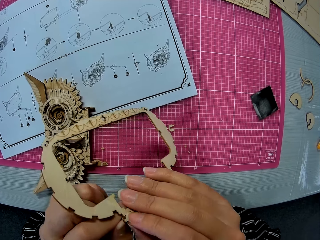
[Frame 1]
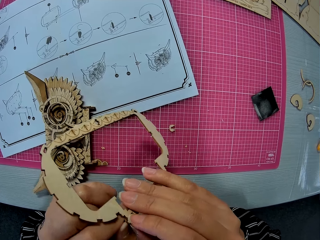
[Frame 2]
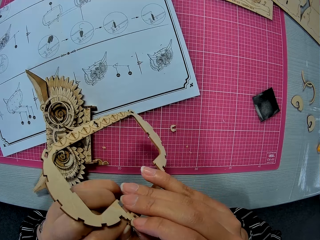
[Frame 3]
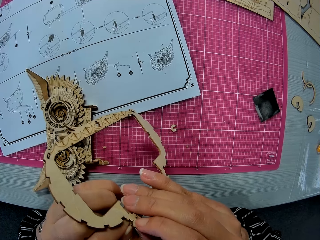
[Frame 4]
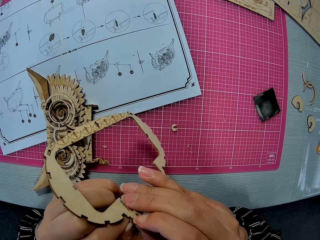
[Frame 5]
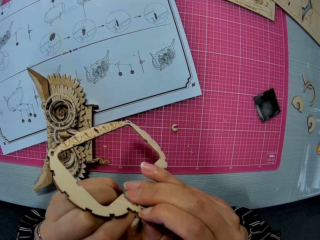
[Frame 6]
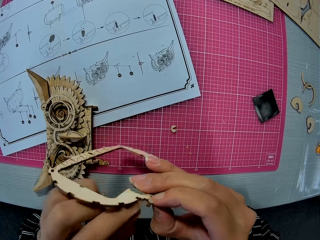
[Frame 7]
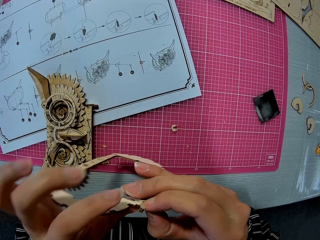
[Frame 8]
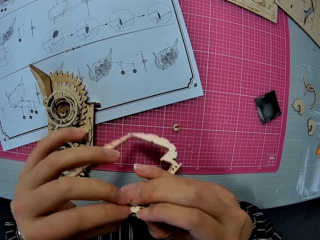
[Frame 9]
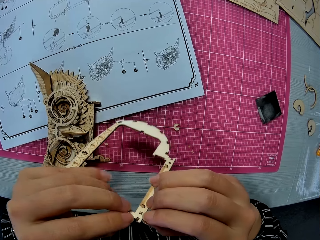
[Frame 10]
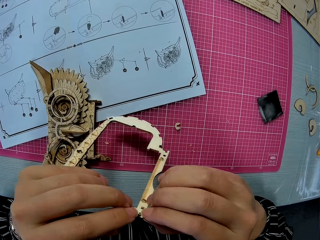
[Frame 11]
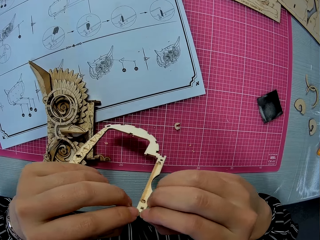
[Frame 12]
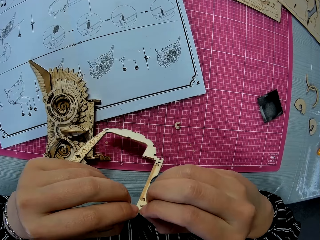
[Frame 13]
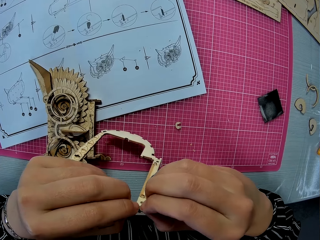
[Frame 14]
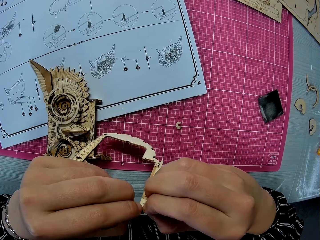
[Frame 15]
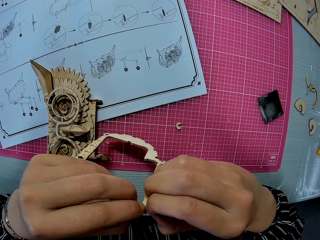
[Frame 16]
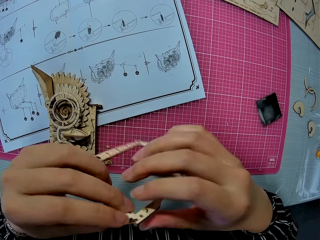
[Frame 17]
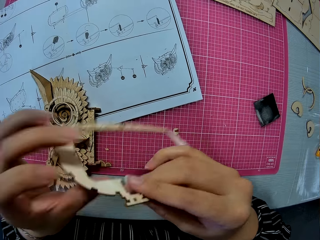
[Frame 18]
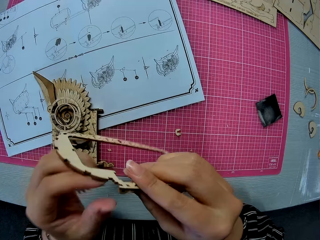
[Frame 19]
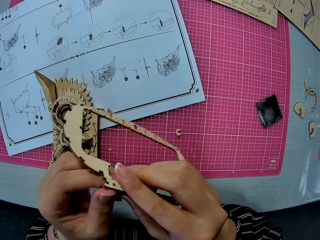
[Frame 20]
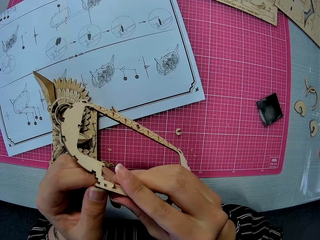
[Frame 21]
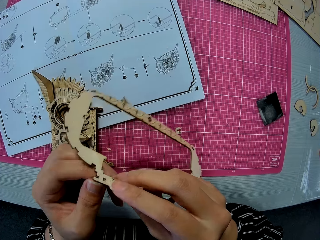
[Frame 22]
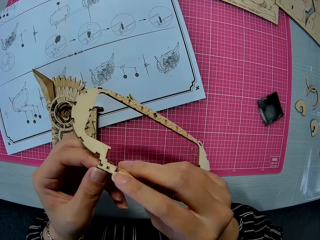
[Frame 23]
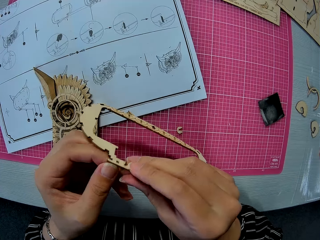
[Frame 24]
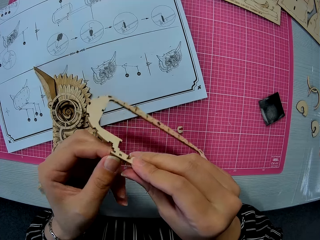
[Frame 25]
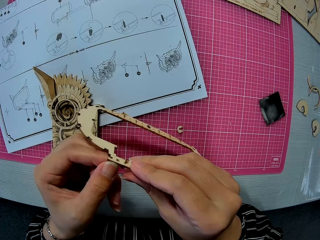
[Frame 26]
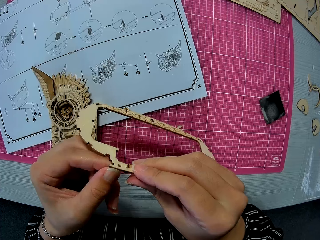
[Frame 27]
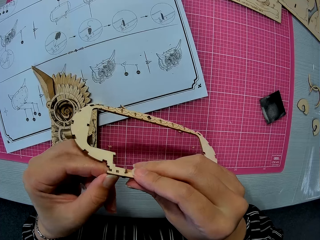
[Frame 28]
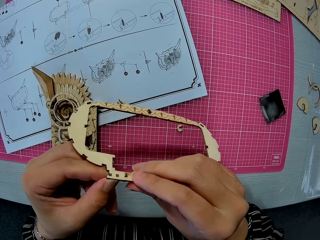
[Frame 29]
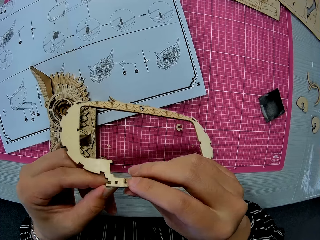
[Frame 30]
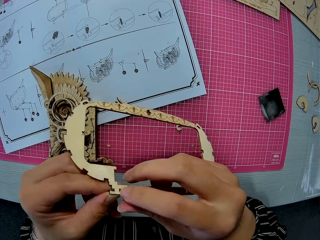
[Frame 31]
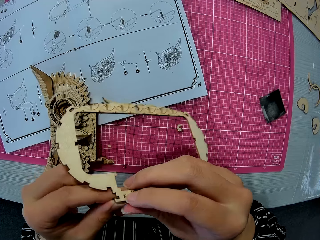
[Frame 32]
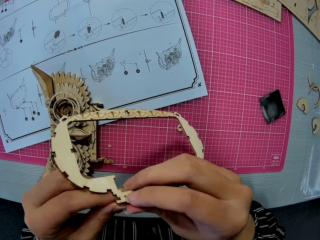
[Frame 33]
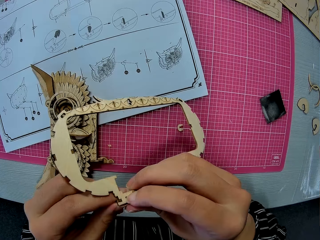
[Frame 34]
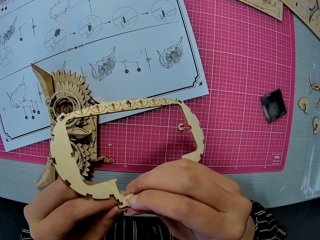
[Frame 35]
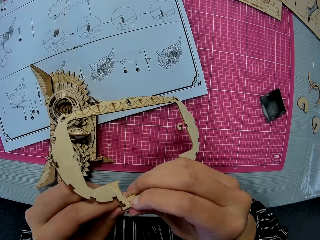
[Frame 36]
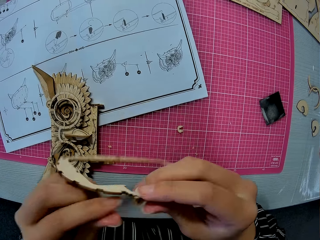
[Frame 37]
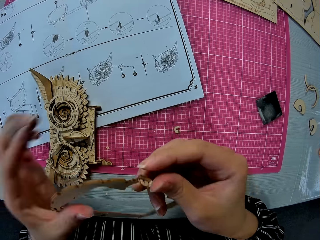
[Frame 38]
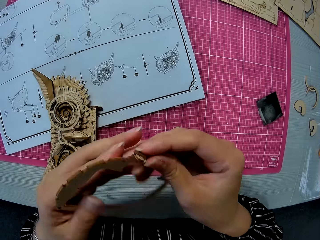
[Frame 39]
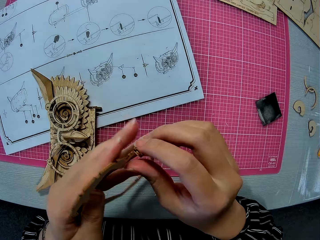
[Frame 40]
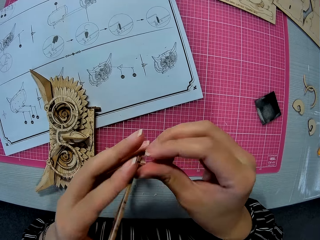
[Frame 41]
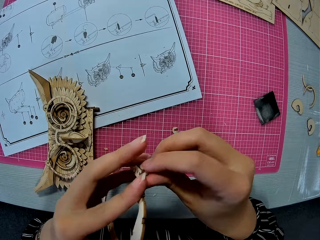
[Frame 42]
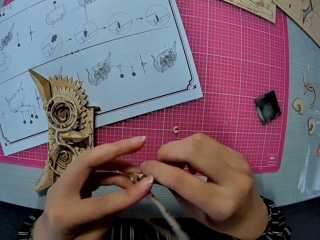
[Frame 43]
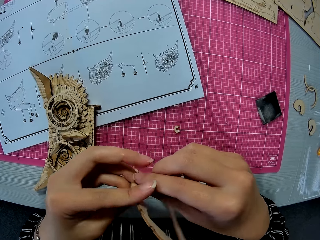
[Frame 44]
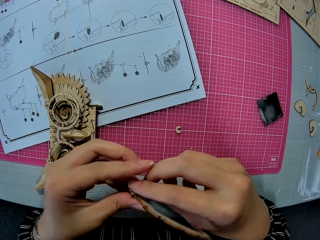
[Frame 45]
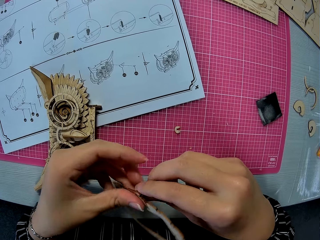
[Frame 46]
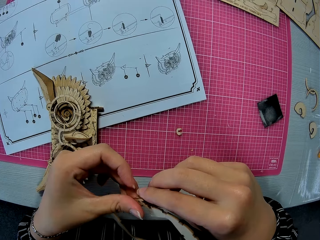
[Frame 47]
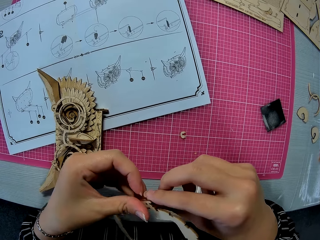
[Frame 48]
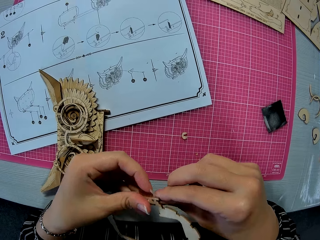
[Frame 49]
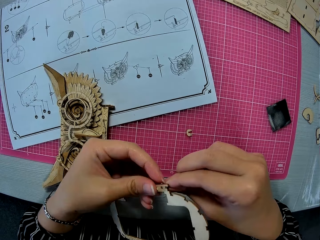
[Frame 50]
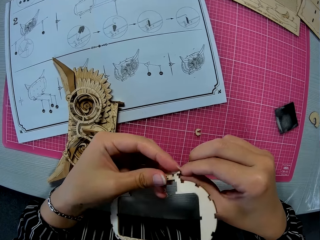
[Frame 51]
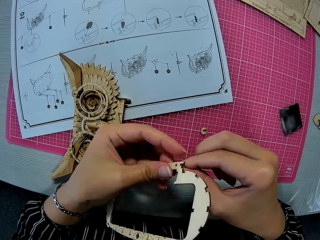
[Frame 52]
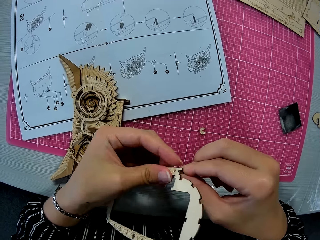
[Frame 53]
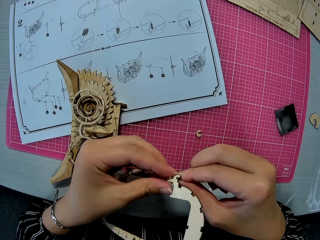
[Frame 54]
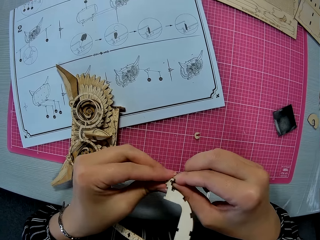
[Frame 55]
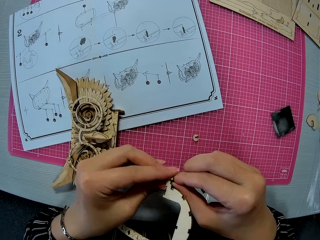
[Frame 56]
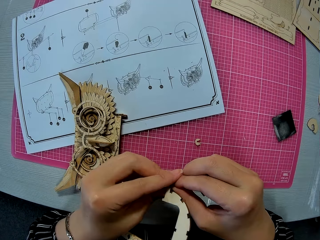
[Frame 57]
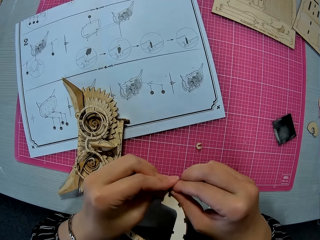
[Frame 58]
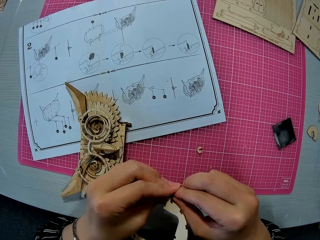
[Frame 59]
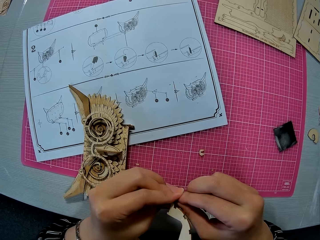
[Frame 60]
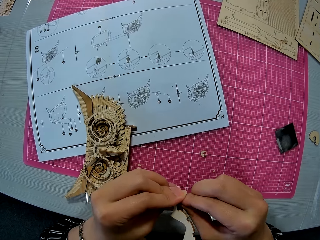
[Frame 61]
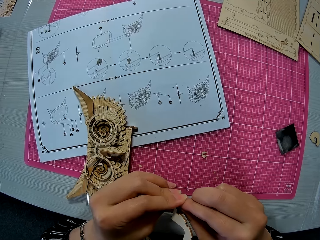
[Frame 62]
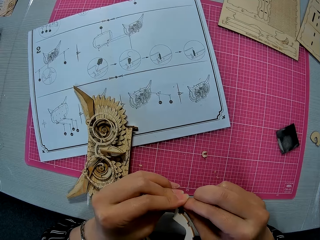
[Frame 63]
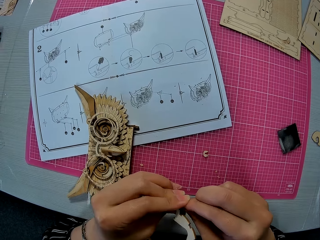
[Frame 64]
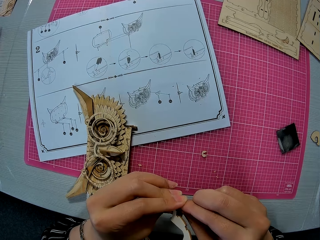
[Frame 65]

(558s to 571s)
The camera wearer turns the laser cut craft kit. They press the laser cut craft kit. They move the laser cut craft kit. They turn the laser cut craft kit. They press the laser cut craft kit.

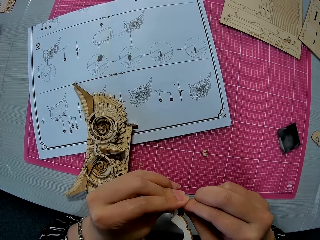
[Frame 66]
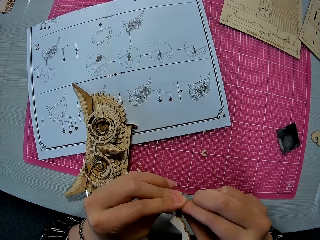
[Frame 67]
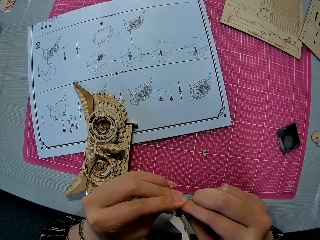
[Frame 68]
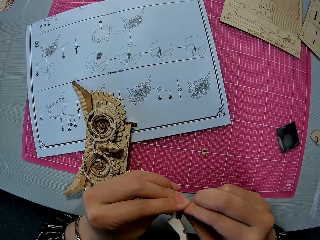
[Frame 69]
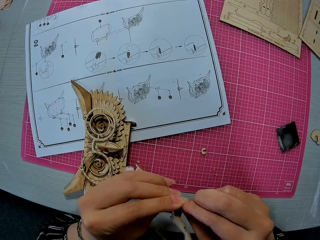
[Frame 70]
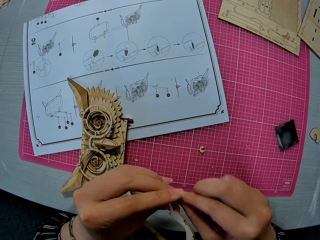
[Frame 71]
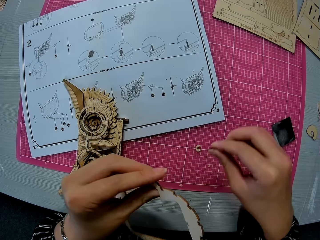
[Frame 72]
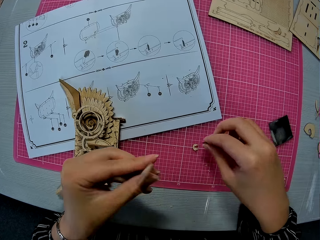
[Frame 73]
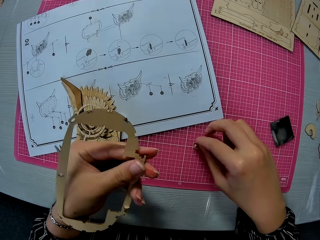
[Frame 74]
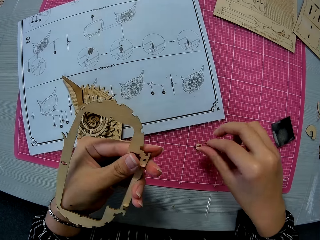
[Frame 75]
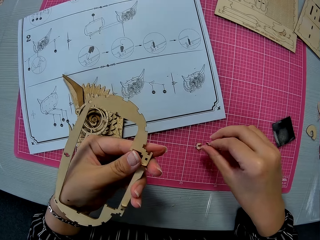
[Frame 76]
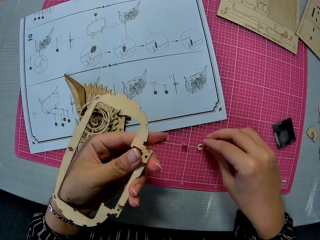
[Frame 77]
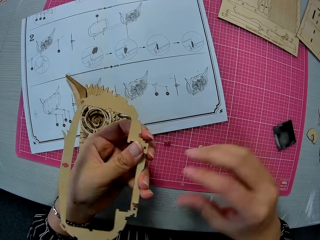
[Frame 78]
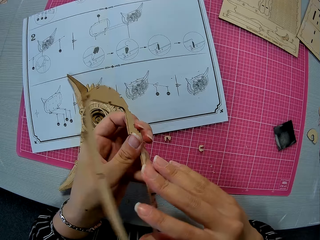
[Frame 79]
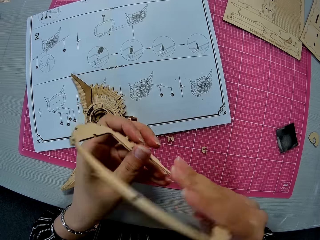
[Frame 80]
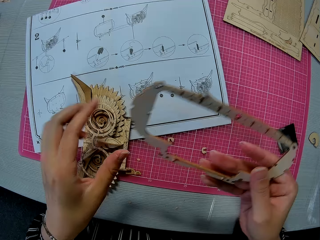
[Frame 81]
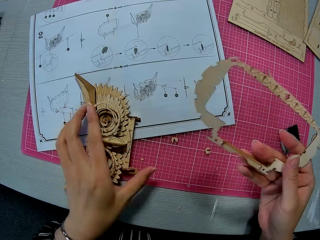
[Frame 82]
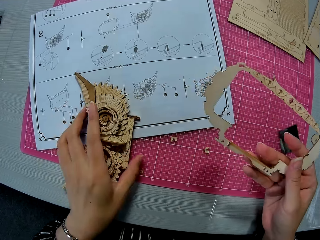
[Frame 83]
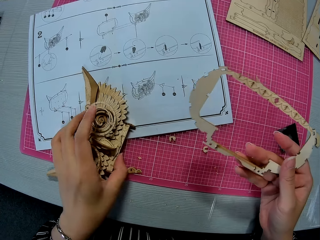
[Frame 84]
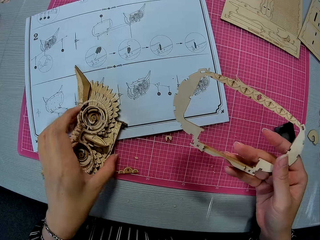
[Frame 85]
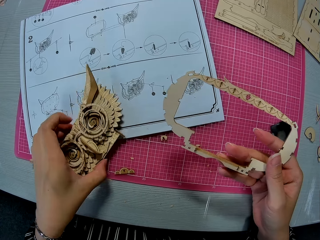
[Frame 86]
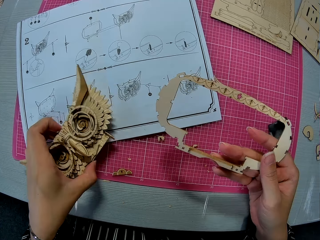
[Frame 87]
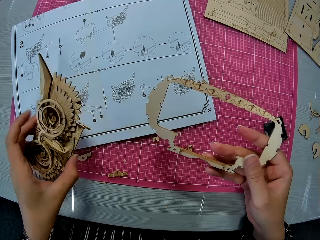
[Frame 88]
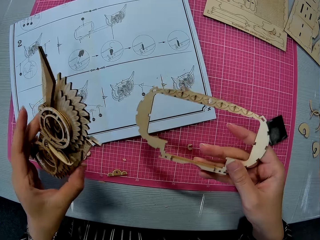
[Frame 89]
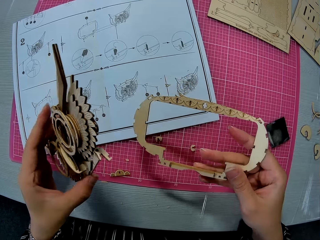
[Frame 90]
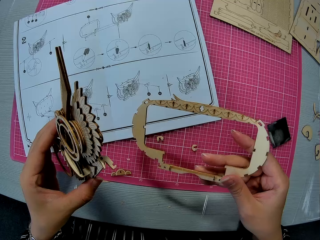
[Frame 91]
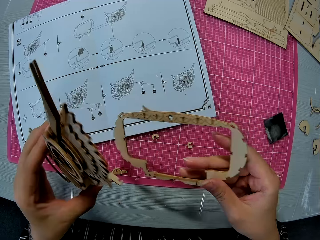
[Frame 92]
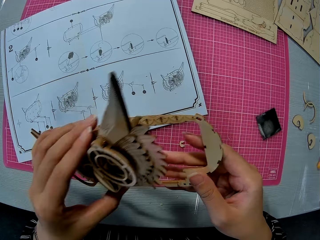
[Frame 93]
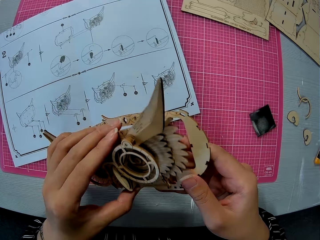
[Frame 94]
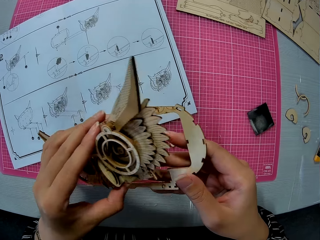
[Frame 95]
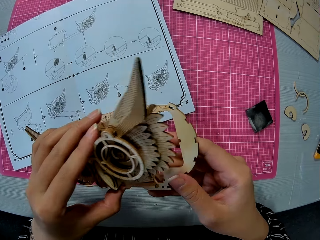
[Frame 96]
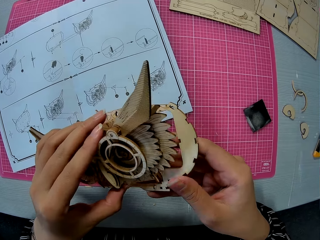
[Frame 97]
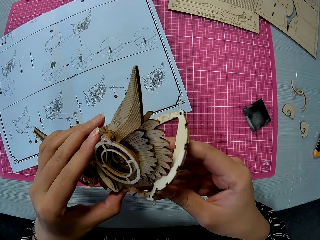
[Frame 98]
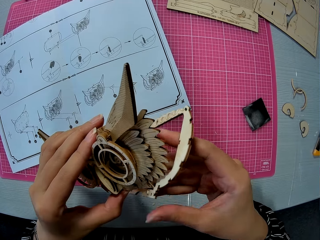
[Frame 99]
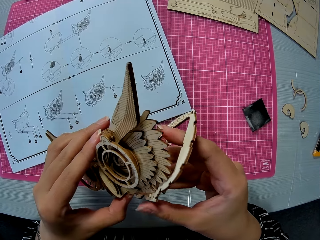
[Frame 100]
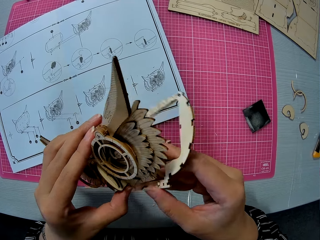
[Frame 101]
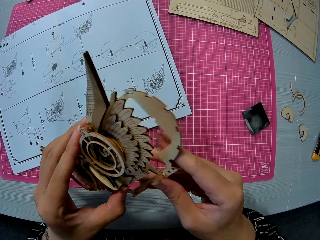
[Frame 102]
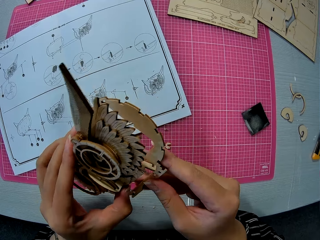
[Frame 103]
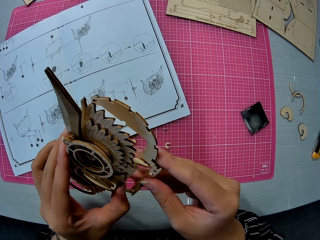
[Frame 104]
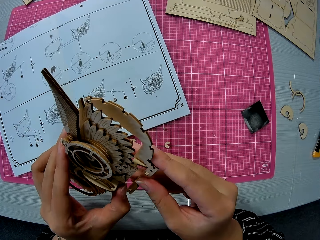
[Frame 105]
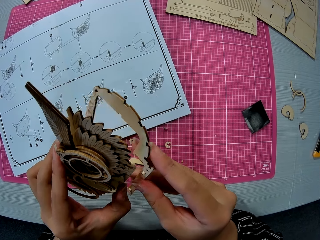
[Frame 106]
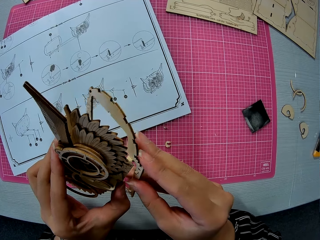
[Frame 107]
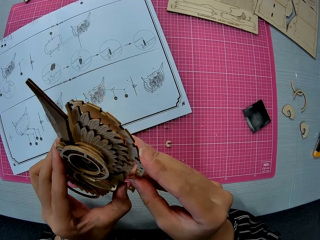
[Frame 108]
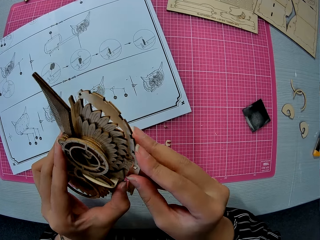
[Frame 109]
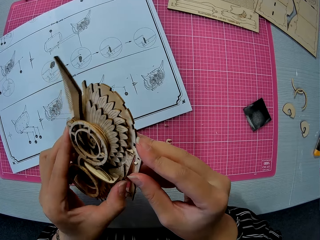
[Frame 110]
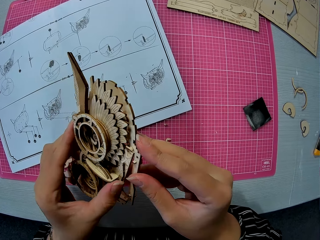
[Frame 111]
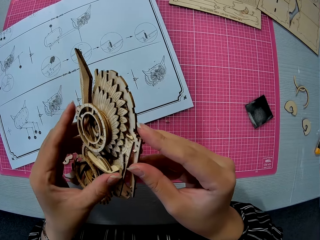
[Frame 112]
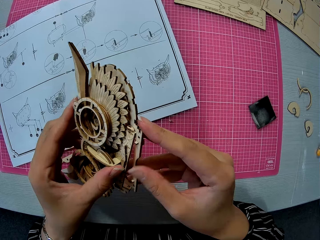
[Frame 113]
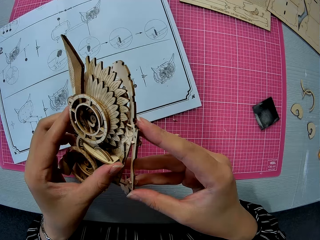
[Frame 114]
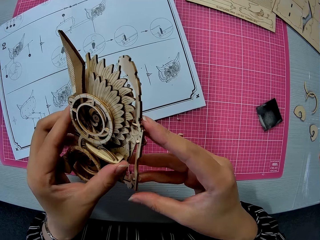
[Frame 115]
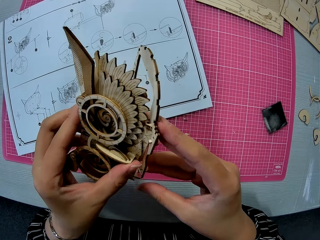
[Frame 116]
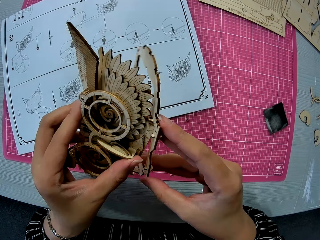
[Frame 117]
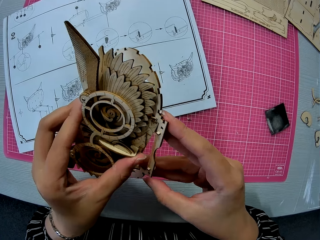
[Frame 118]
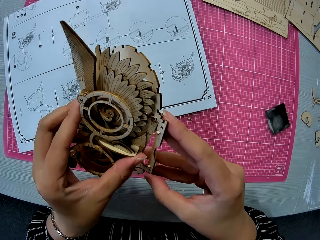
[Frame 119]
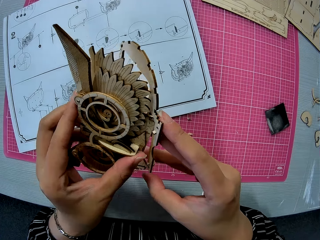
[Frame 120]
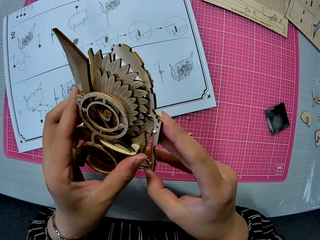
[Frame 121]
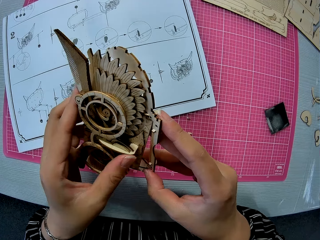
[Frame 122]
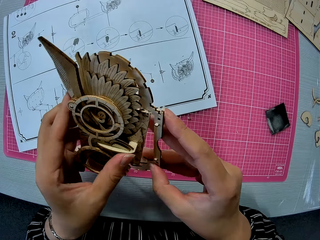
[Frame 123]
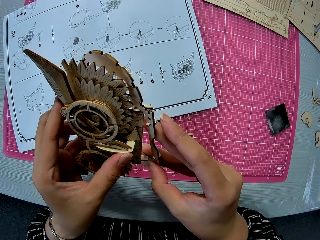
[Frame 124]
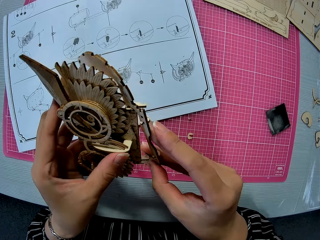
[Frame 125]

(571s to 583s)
The camera wearer removes the laser cut craft. They put the laser cut craft on the cutting mat. They move the hand. They turn the laser cut craft kit. They pick an assembled wooden puzzle piece or piece of owl wood puzzle from a paper instruction on the cutting mat. They fix the wooden puzzle piece on the assembled wooden puzzle piece. They turn the laser cut craft kit. They fix the piece of owl wood puzzle and the laser cut craft kit.
